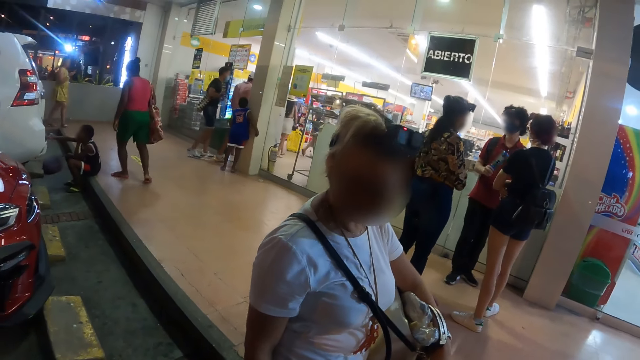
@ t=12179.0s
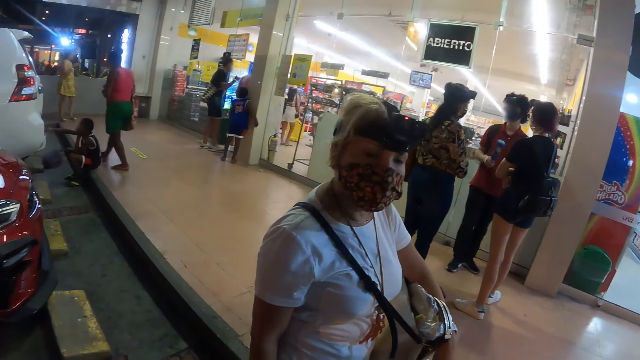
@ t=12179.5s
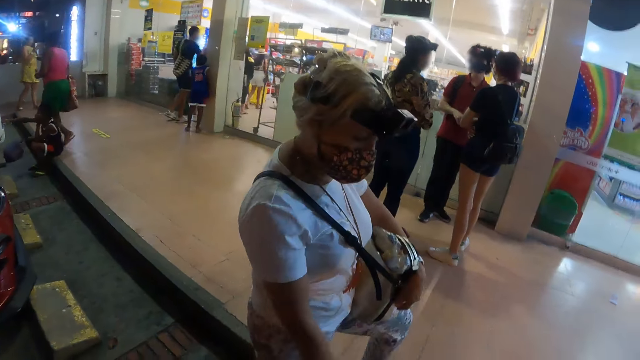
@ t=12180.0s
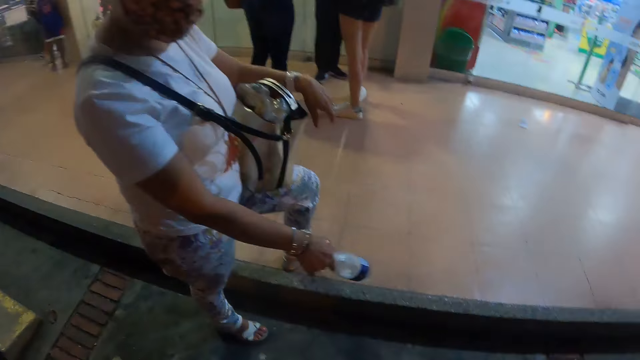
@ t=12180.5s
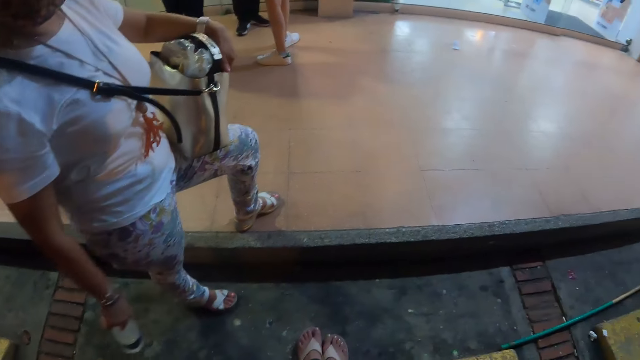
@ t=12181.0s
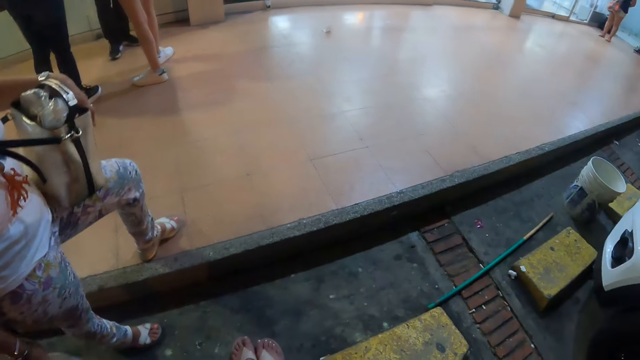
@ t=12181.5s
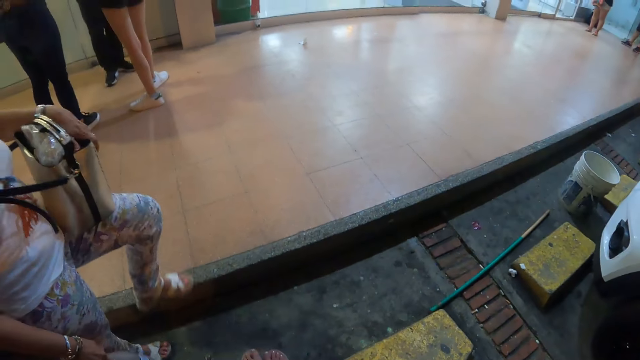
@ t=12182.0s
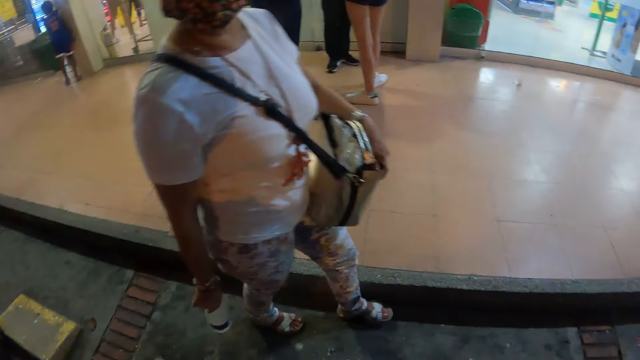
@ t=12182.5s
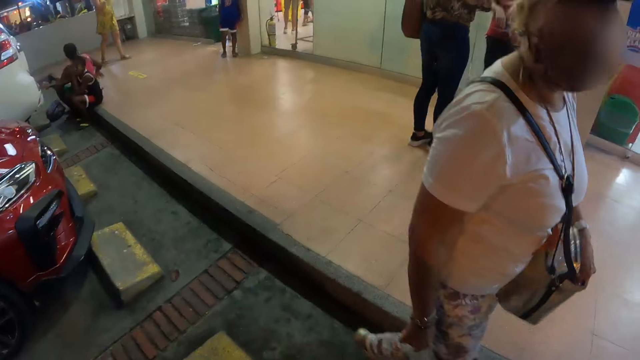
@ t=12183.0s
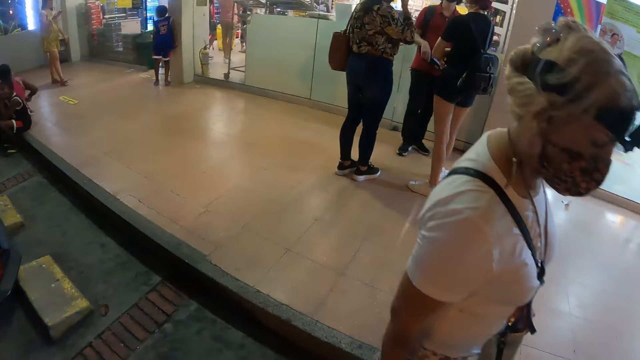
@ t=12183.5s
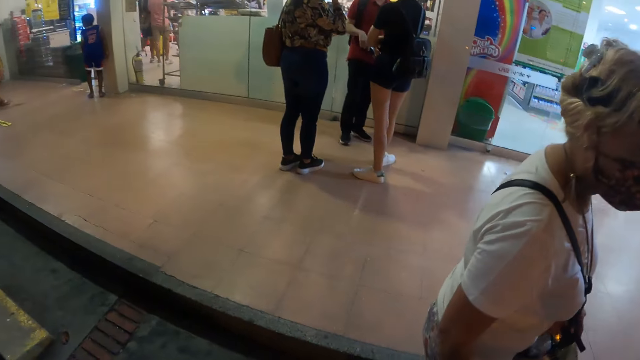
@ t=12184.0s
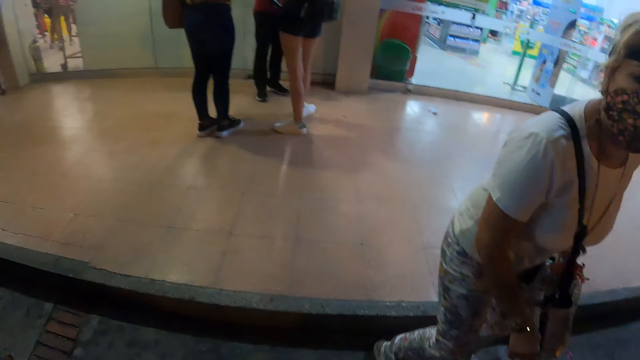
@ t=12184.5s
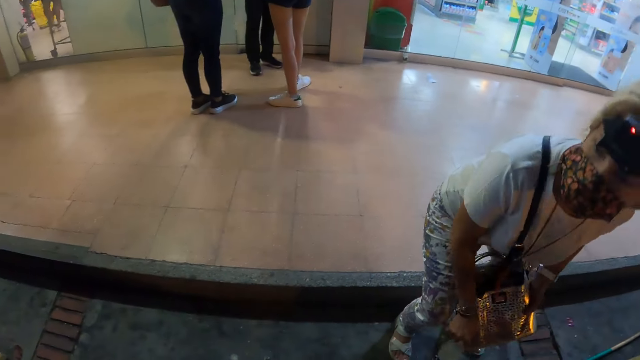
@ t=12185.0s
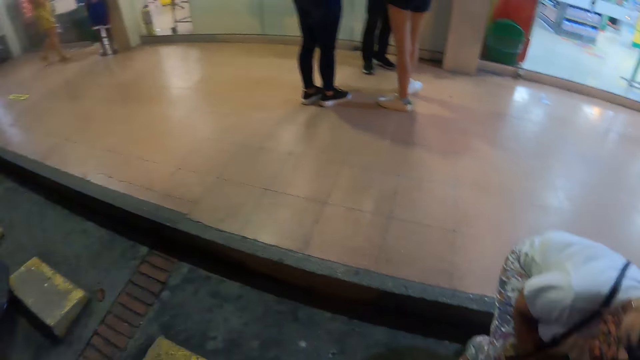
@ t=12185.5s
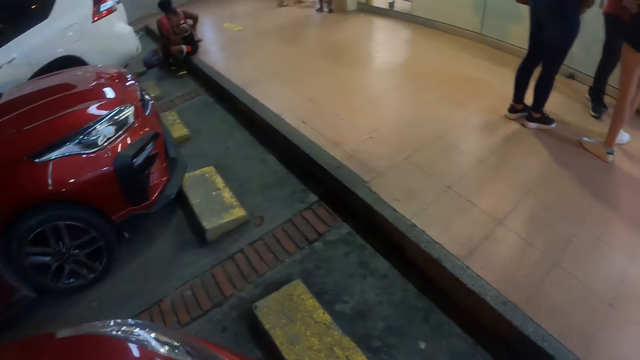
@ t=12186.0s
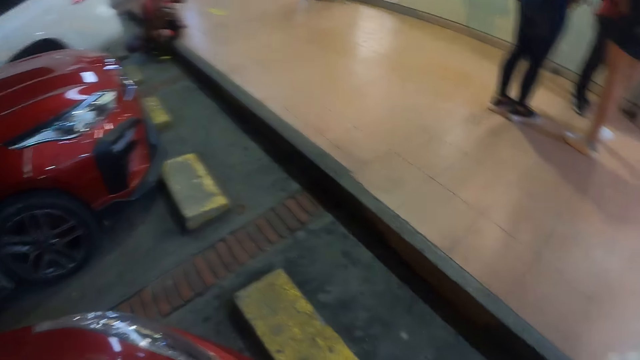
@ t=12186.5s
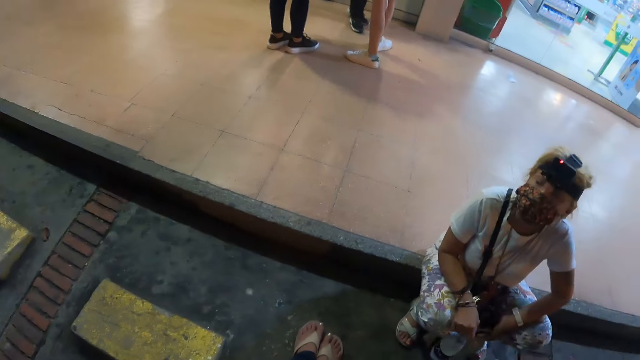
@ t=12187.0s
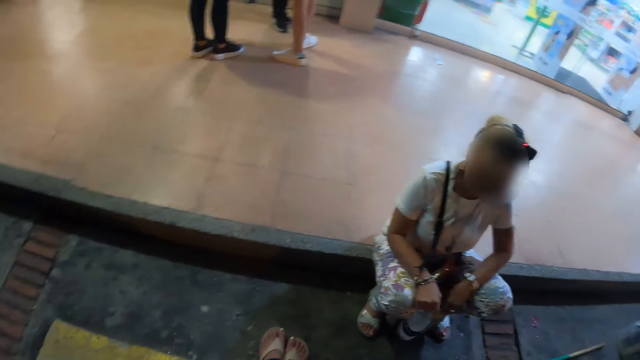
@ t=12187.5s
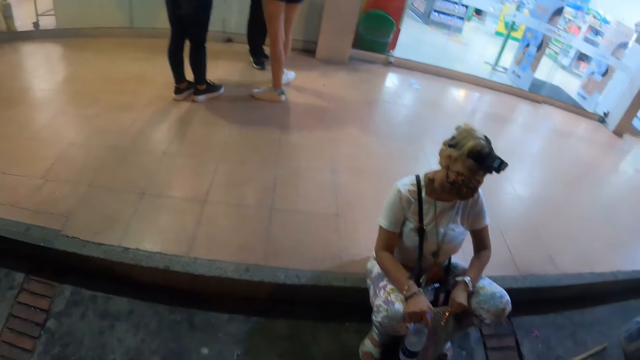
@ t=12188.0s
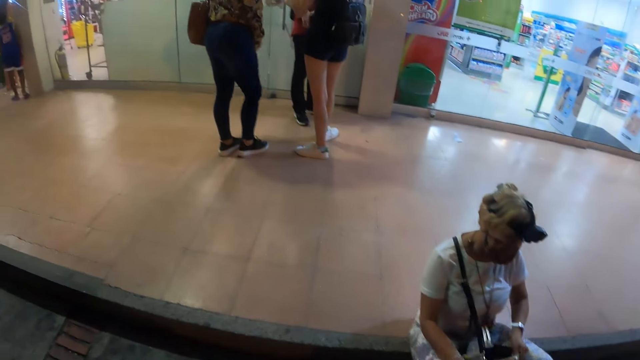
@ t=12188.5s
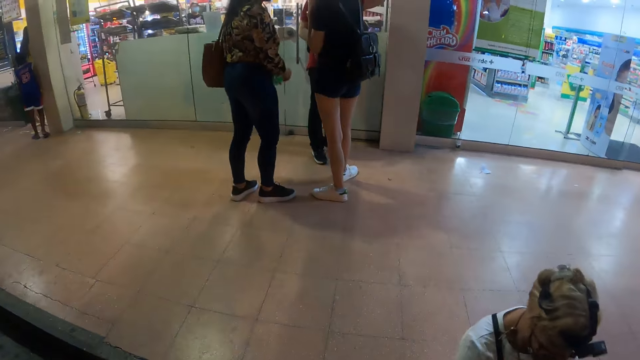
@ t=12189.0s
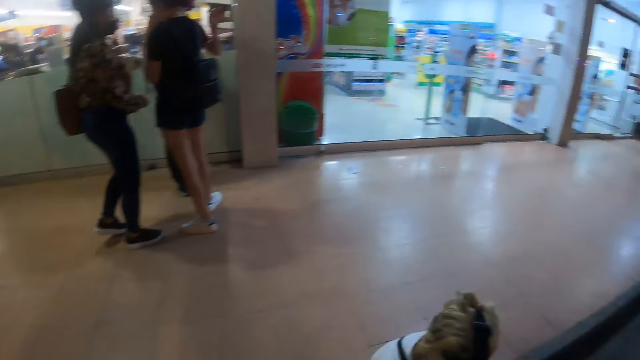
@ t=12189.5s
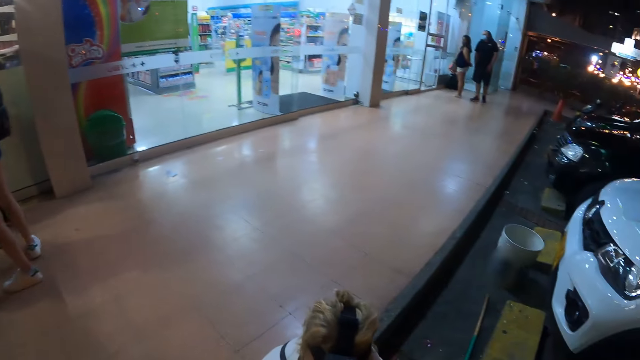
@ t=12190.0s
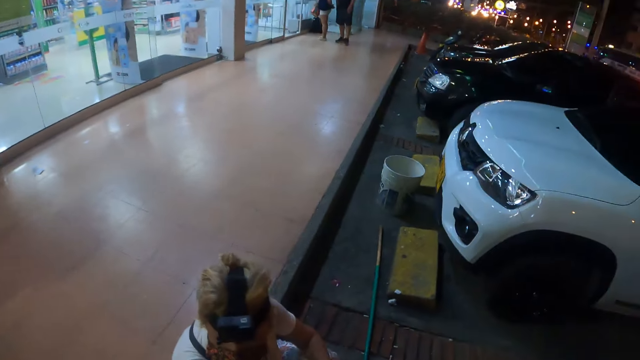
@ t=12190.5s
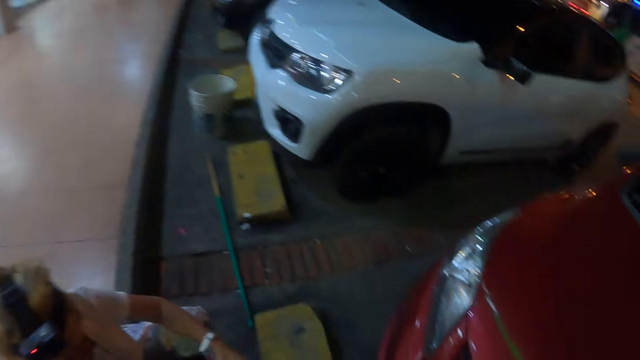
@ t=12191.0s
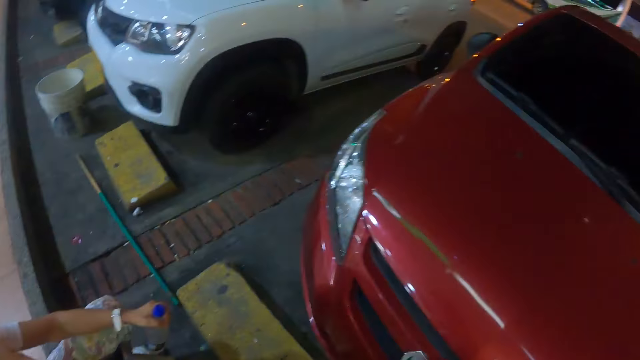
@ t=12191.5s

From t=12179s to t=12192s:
A woman does a hand gesture, moves the bottle of water in her right hand and adjusts her leg. The camera wearer looks around the area. The woman walks around the area and sits on the floor of the veranda. The camera wearer looks around the area. They hold a bag with both hands. They look around.

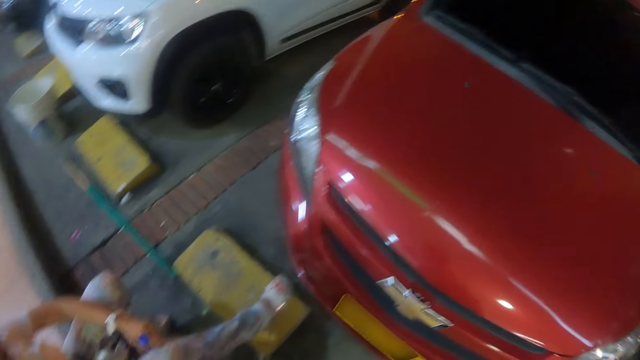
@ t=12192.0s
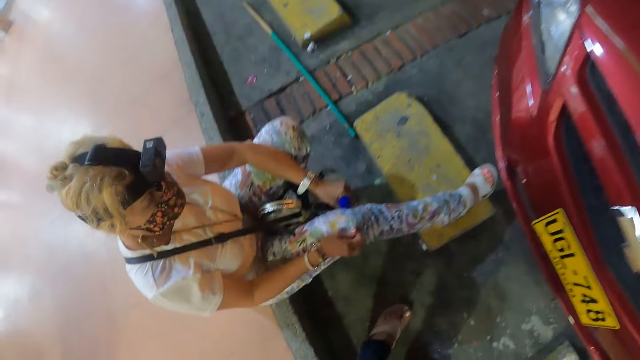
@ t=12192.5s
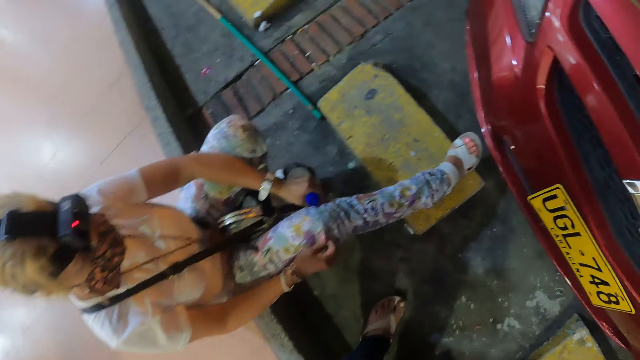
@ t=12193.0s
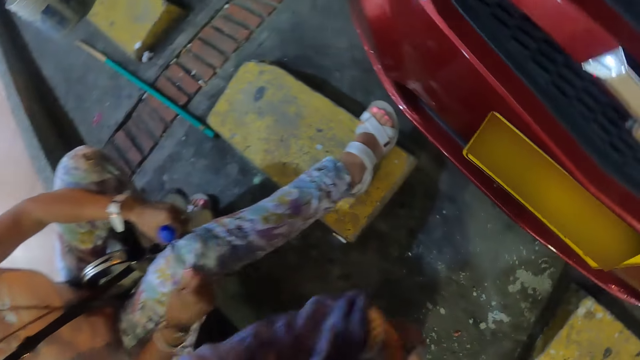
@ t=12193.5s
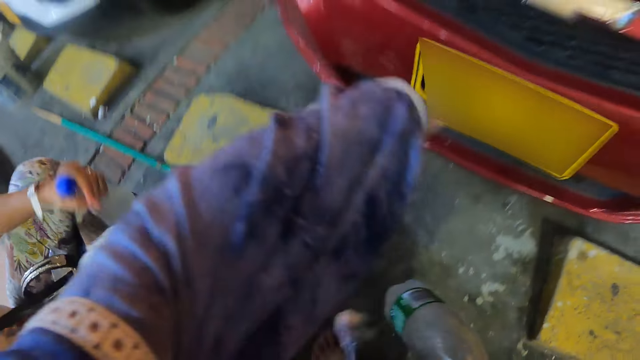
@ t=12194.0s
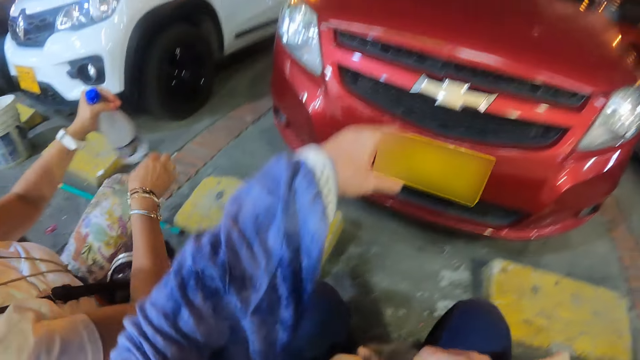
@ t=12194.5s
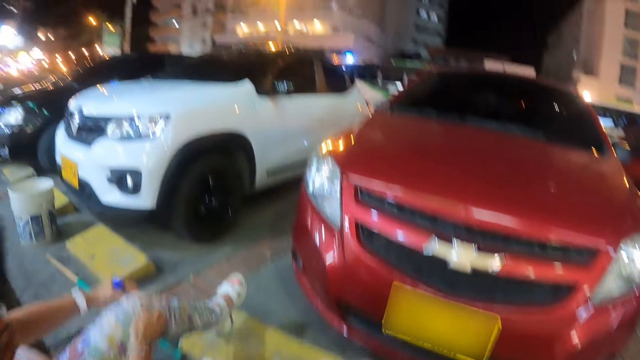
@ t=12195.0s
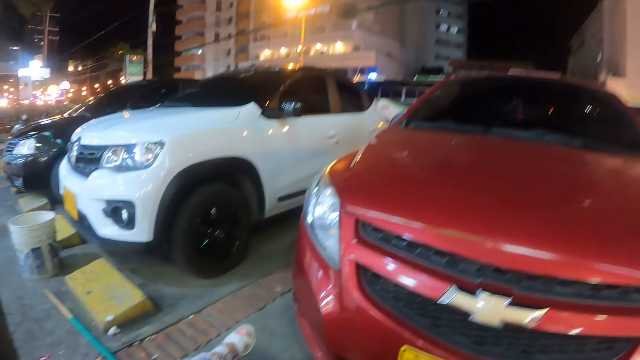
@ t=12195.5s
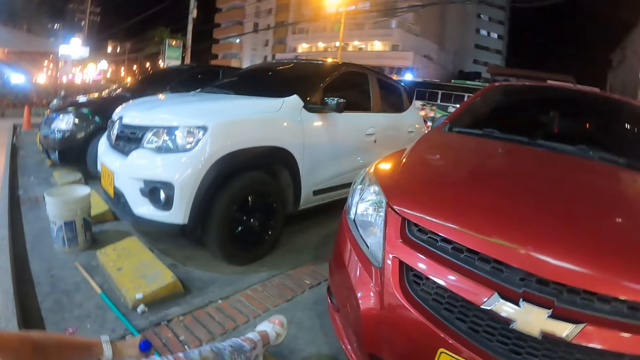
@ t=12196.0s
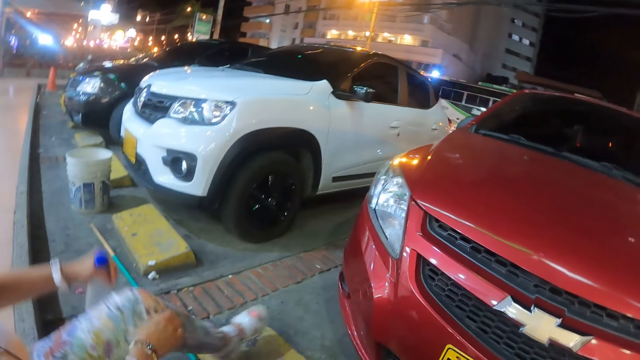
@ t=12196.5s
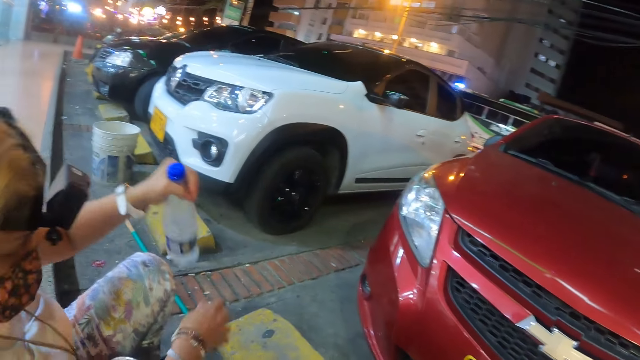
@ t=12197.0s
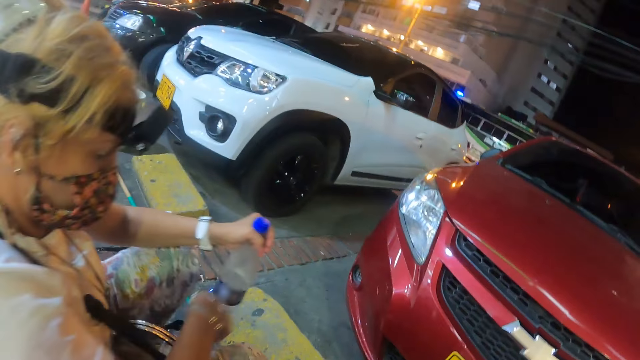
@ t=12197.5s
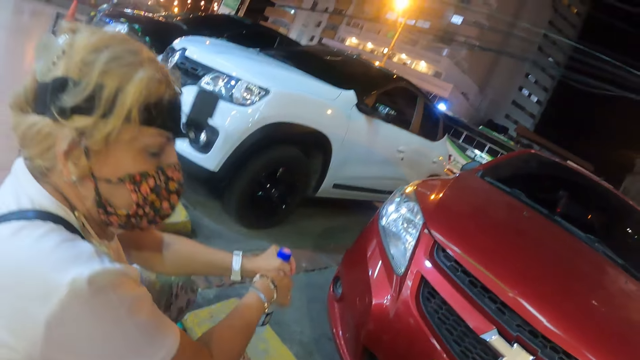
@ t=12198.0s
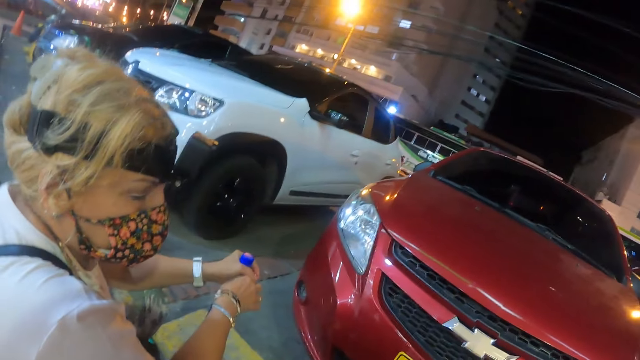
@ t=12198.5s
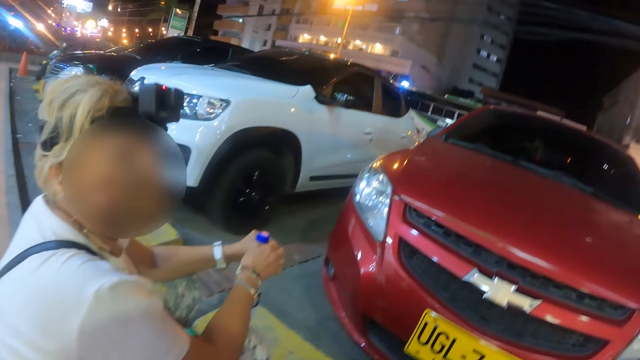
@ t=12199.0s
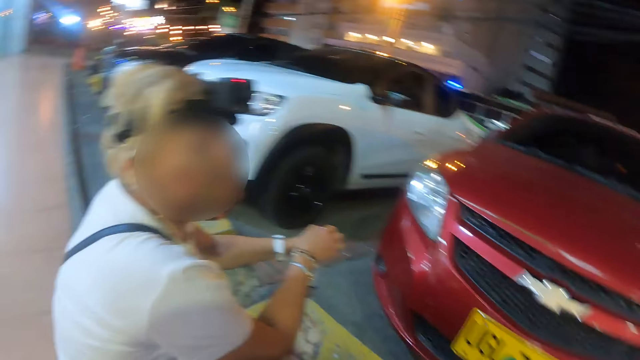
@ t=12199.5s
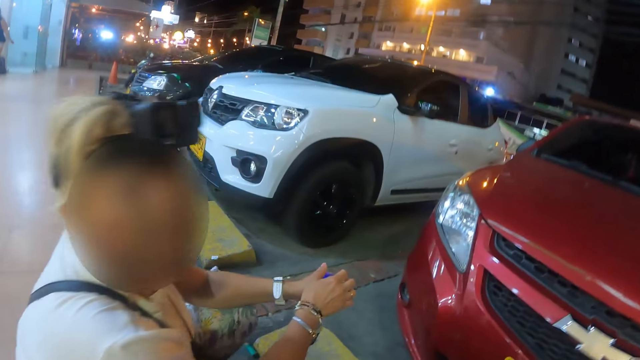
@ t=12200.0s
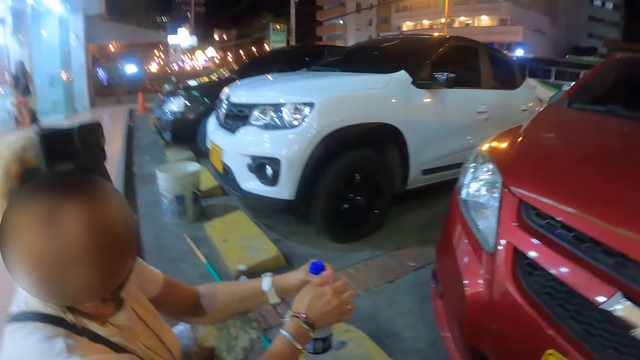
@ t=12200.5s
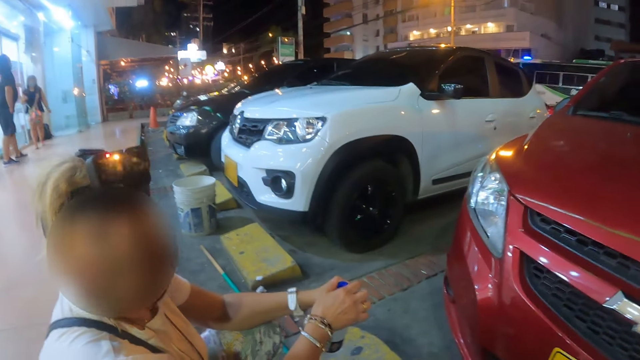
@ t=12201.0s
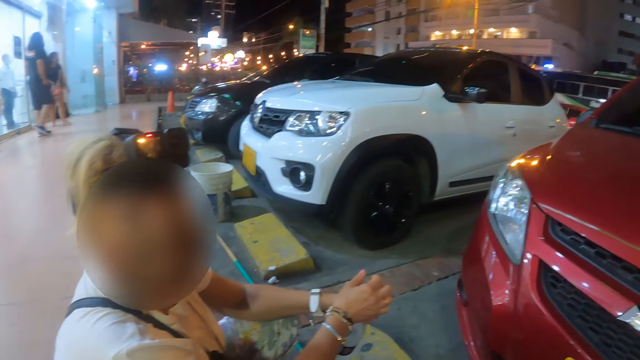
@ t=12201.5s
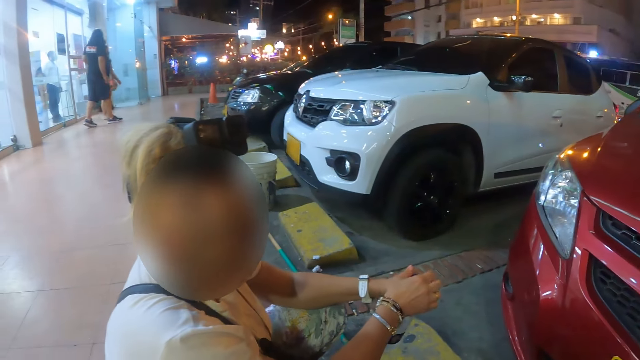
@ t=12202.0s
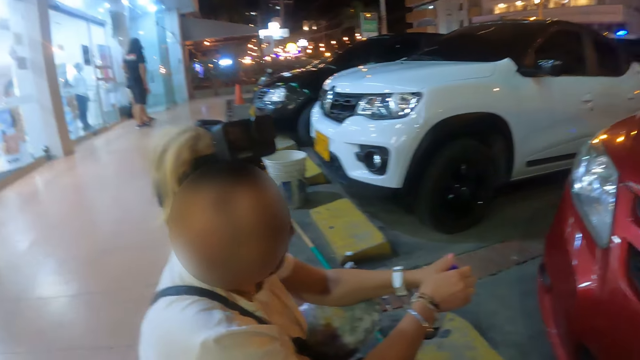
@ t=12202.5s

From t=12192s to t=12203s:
The camera wearer looks at a woman. The woman moves her trousers with both hands. The camera wearer does a hand gesture. They look at the cars. The woman moves her legs a bit. The woman interacts with the camera wearer and looks at the camera wearer.
